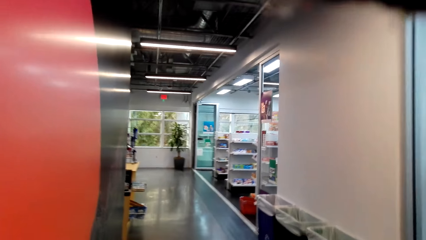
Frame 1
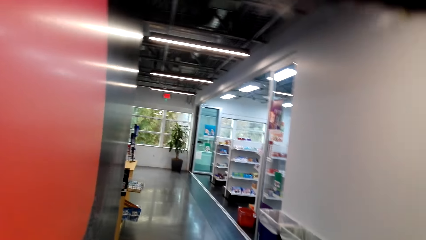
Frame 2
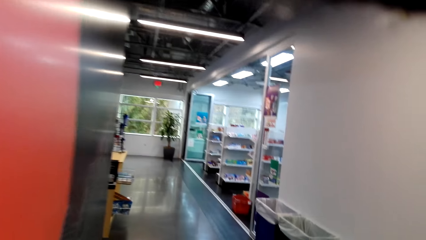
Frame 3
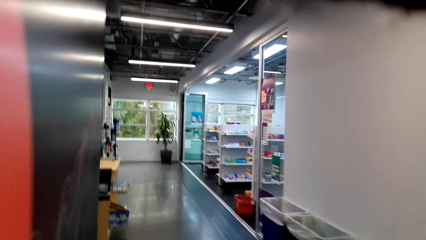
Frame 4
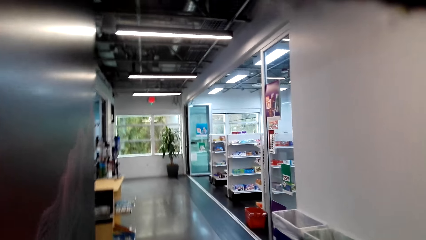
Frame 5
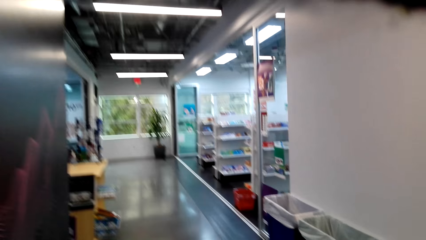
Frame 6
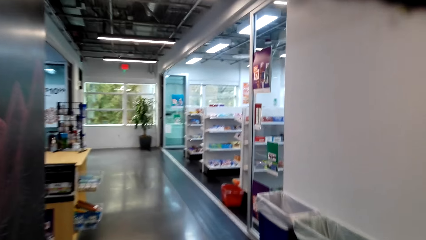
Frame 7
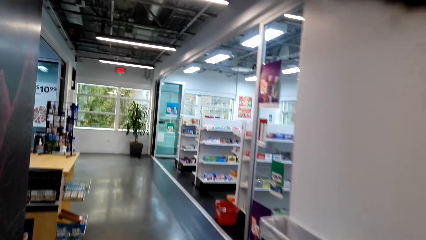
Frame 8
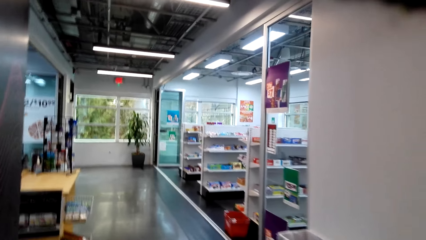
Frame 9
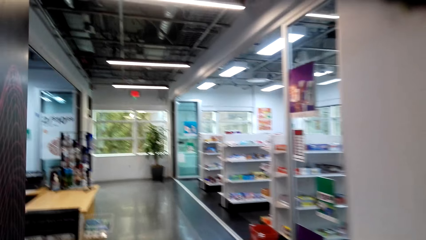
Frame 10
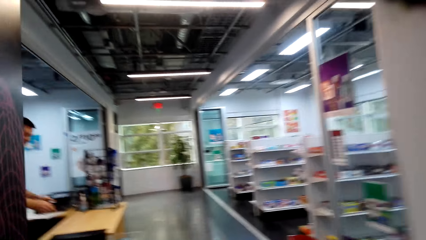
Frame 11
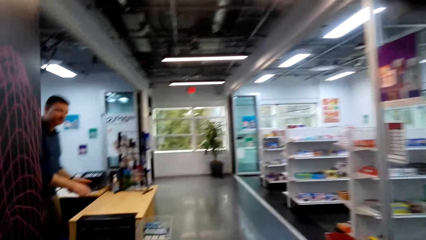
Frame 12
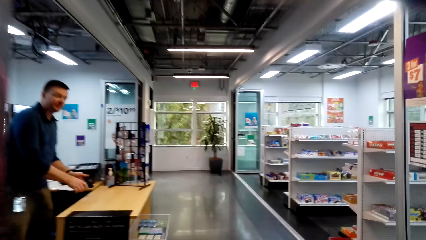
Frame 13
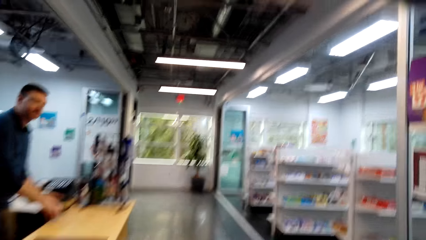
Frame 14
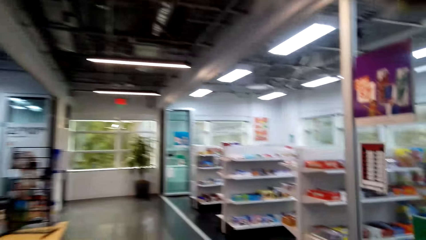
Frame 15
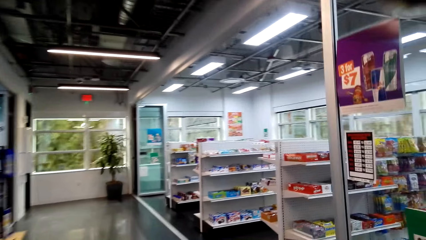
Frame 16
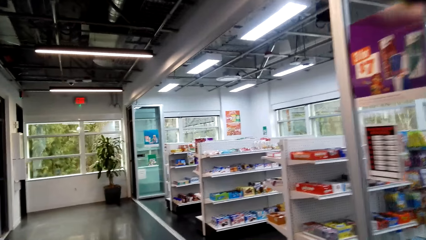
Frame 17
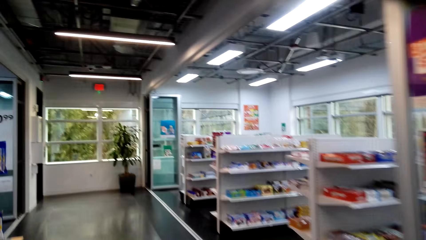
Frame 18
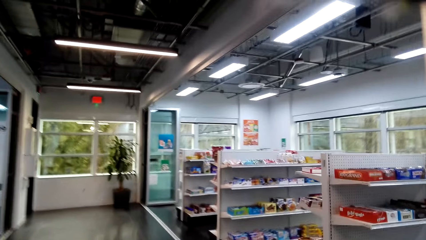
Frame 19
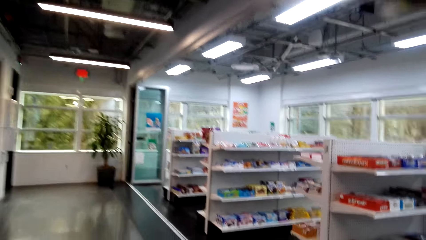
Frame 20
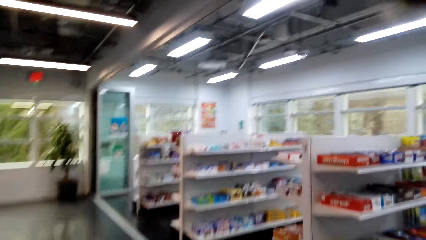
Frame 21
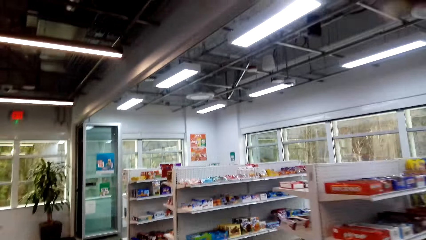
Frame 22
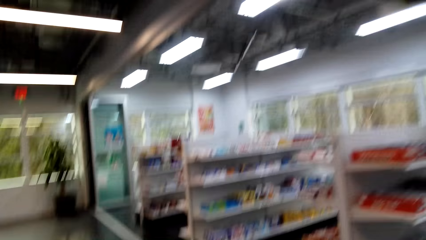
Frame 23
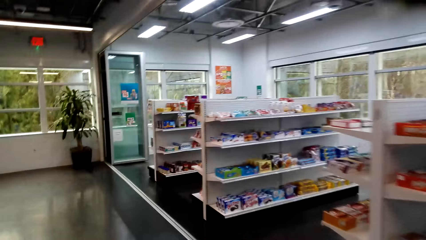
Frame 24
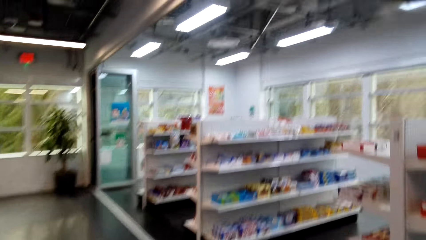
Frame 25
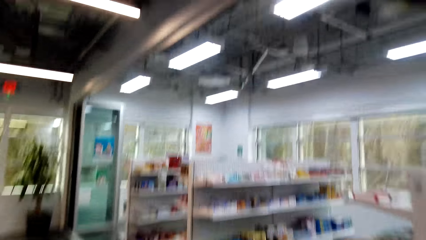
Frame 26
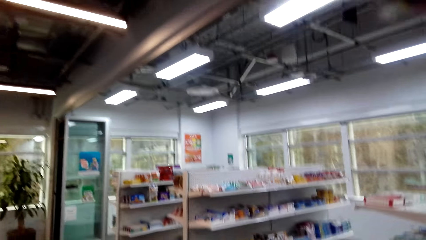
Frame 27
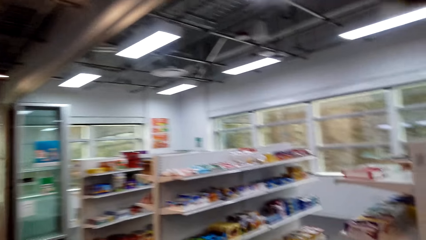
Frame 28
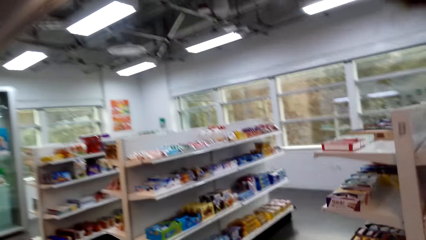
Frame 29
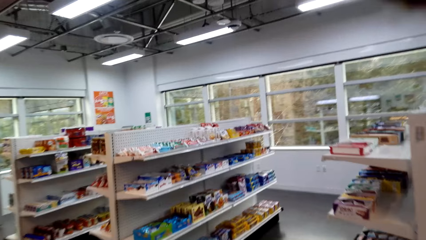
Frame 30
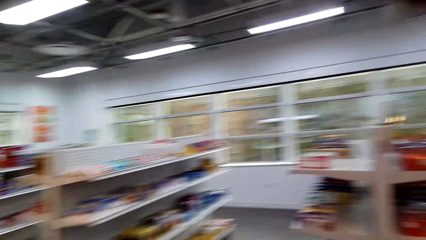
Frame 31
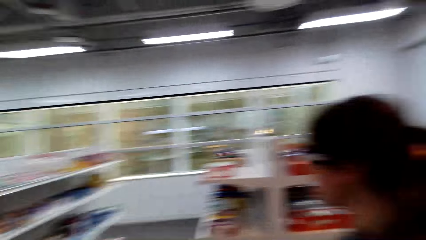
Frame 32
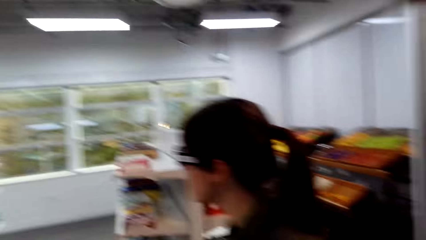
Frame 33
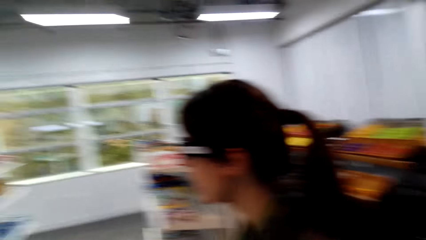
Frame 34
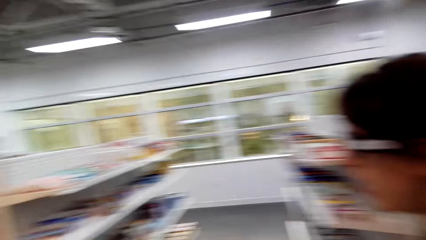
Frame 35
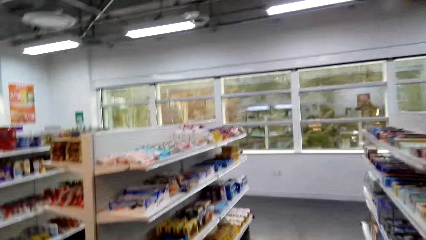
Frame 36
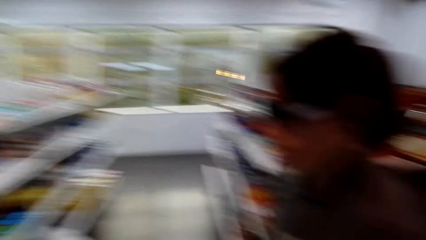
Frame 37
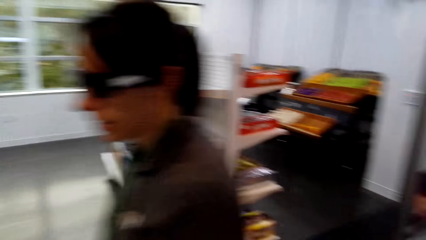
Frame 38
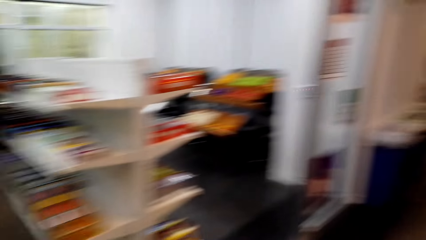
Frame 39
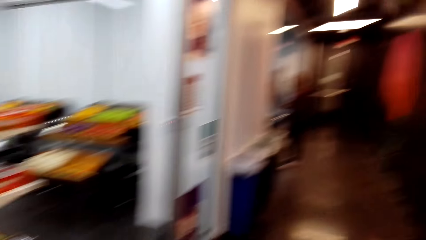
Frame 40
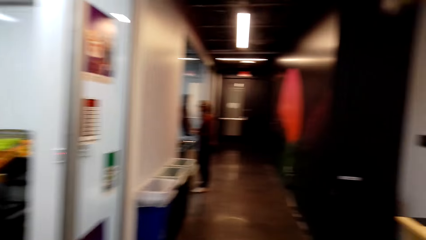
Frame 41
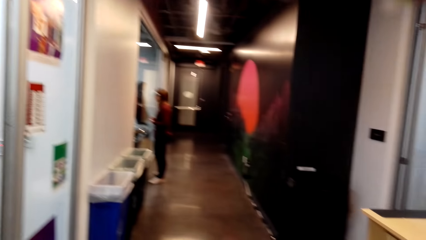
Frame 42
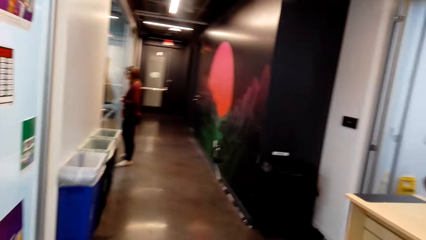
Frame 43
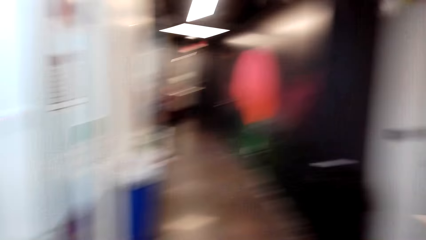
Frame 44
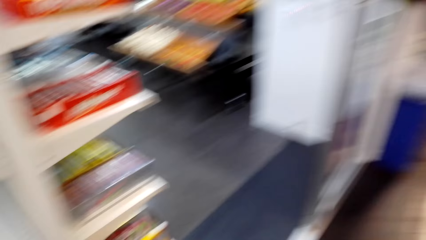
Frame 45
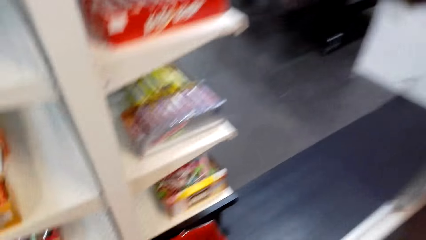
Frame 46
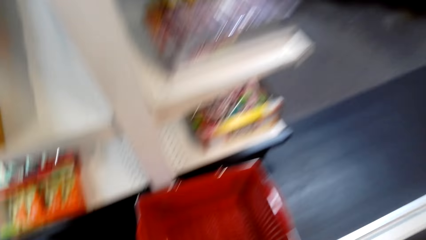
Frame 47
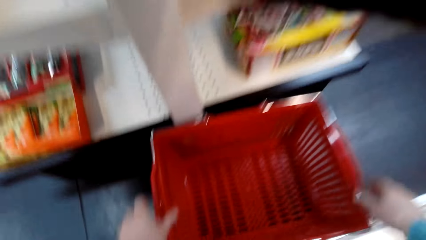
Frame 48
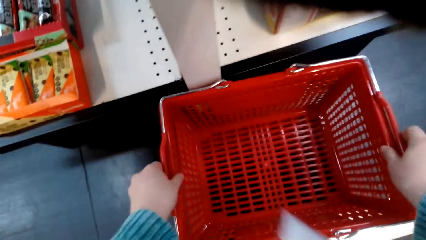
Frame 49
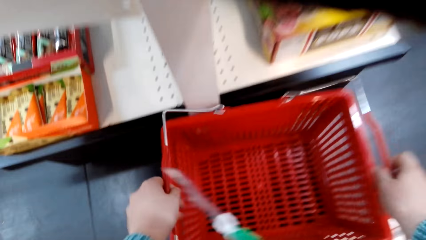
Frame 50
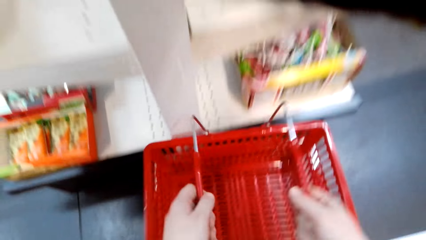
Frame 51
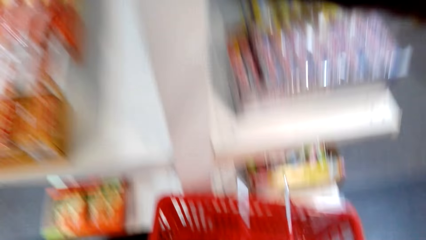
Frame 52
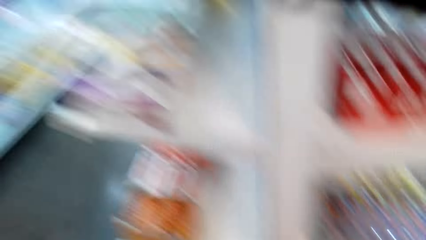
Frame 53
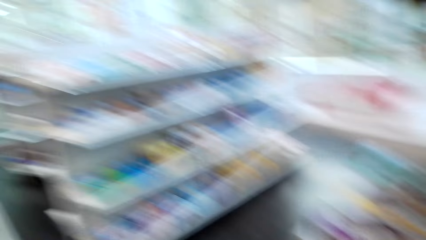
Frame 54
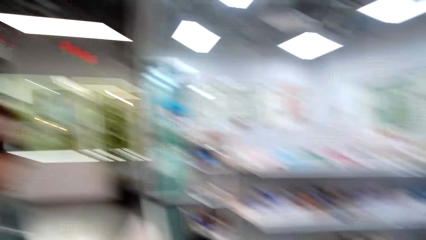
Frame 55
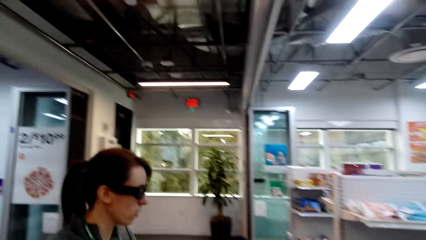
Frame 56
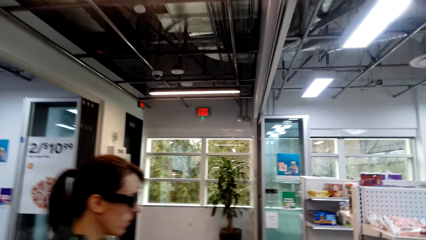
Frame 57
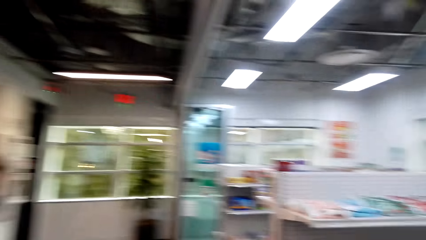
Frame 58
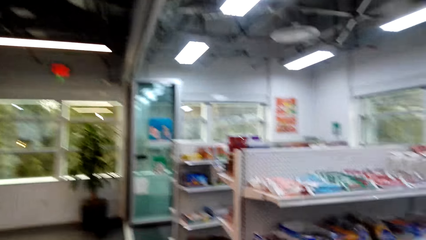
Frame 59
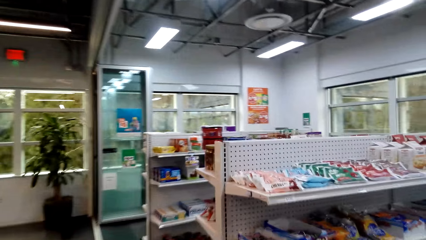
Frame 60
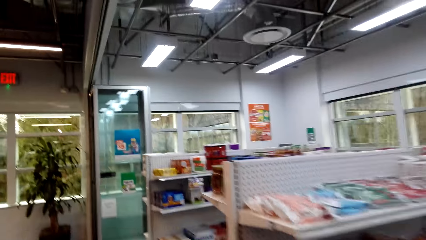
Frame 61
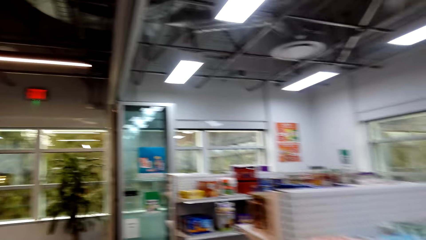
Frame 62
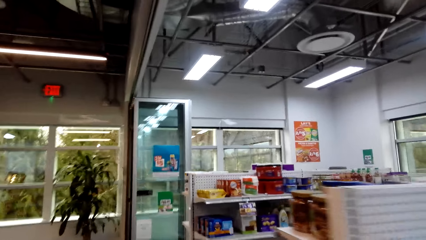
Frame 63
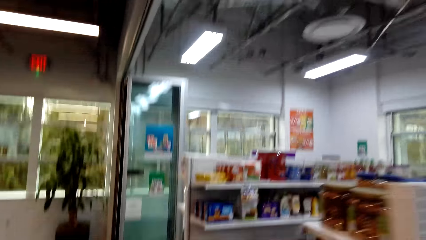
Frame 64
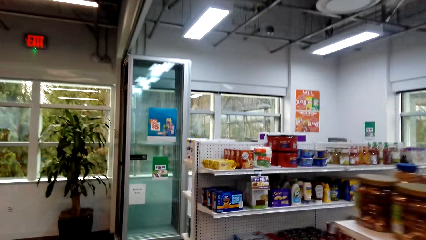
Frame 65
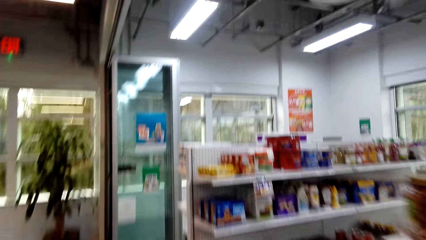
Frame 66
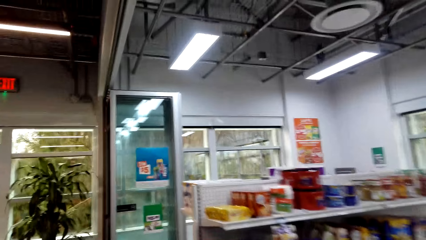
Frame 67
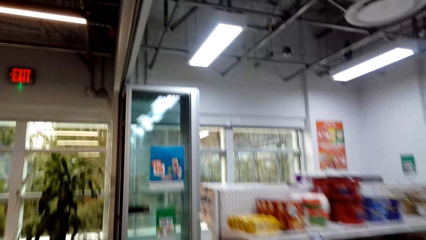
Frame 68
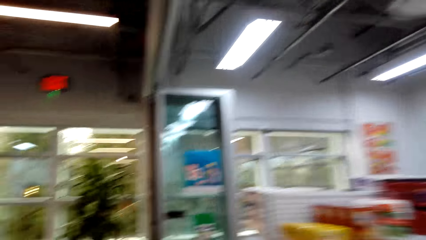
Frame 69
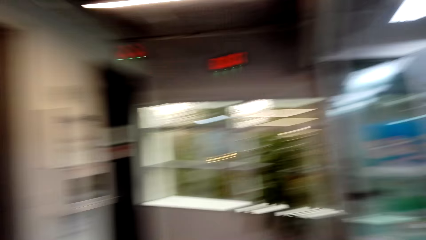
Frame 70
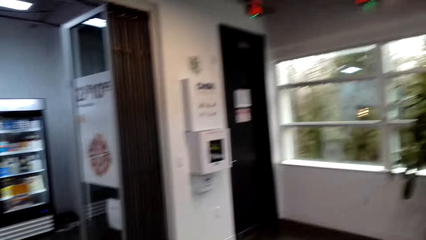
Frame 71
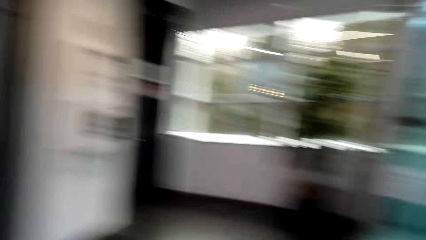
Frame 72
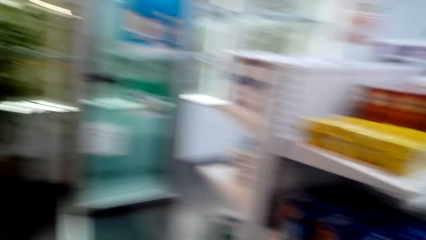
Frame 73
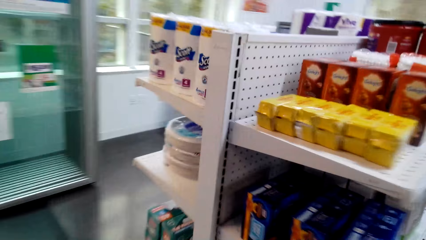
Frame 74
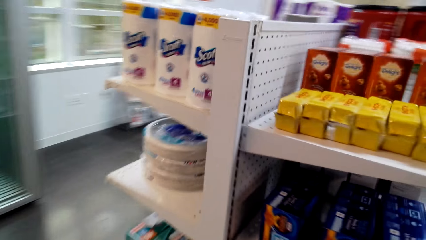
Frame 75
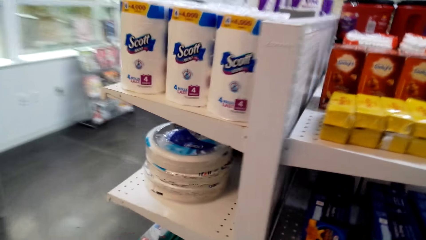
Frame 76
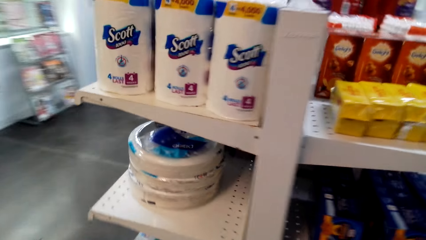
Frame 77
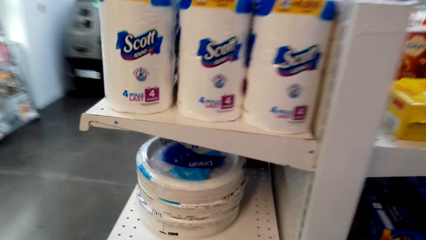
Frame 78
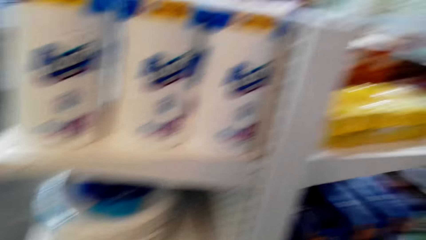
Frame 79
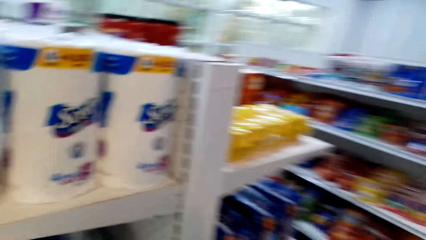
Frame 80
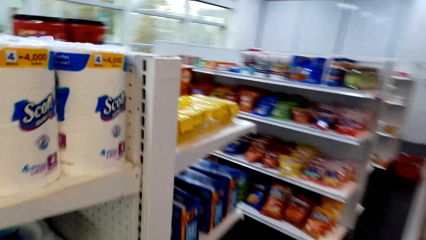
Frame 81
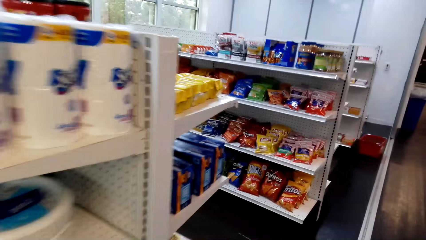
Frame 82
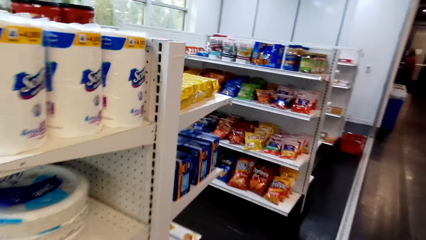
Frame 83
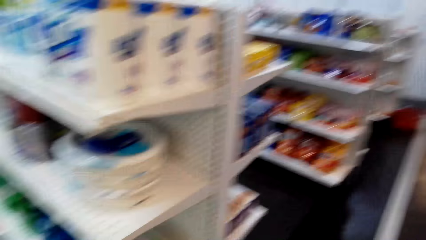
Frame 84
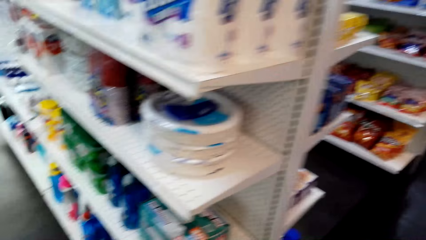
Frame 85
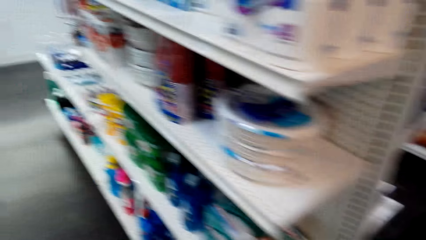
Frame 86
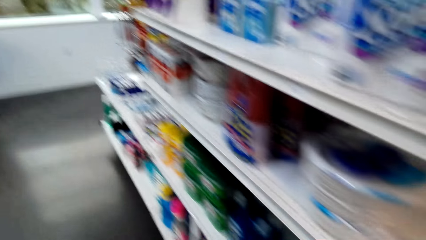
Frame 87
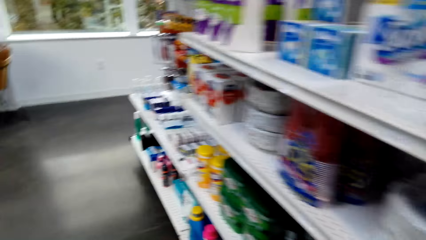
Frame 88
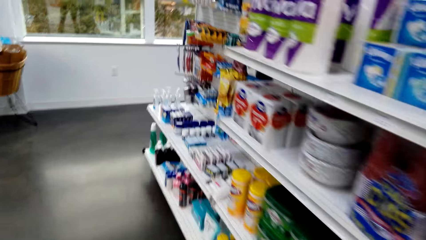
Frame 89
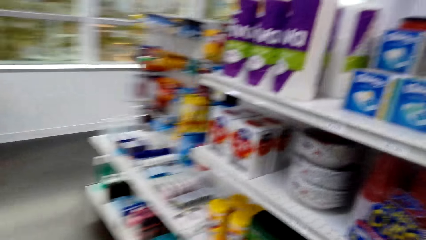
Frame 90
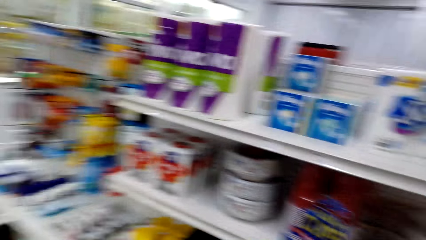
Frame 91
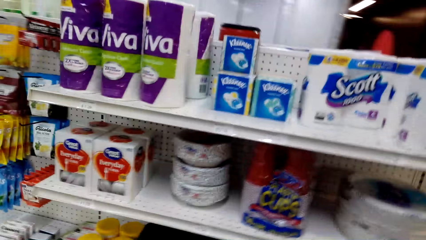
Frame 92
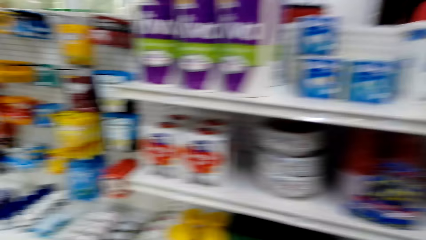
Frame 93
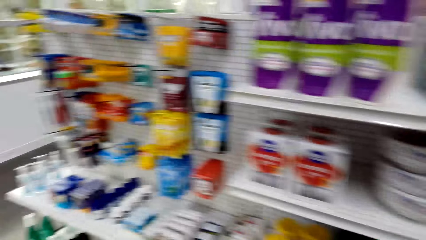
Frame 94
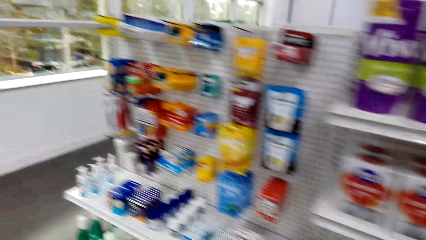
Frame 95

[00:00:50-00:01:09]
The camera wearer picks up a shopping basket. They walk around the supermarket.
